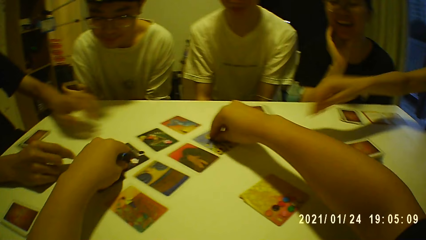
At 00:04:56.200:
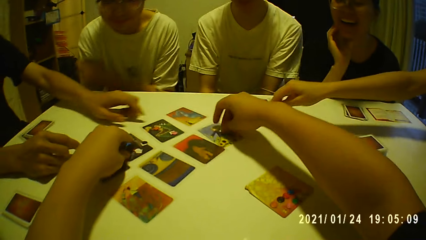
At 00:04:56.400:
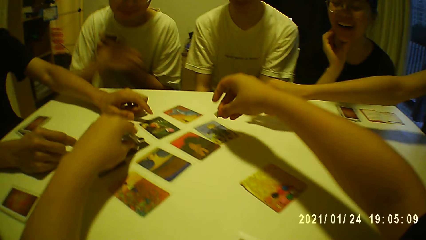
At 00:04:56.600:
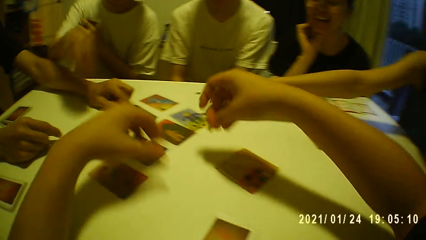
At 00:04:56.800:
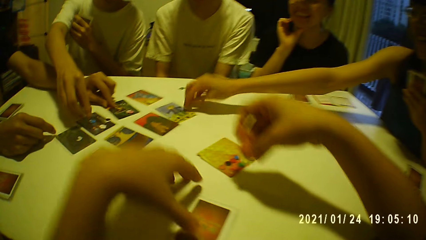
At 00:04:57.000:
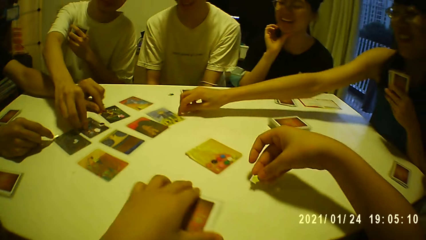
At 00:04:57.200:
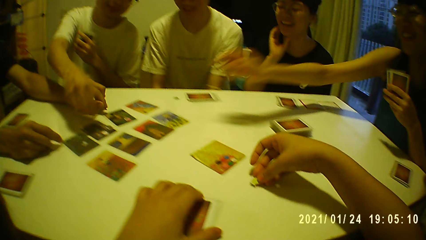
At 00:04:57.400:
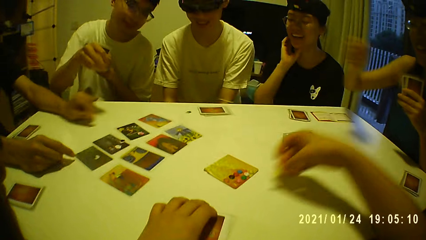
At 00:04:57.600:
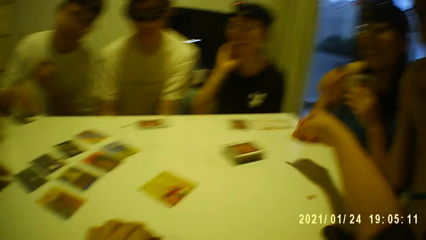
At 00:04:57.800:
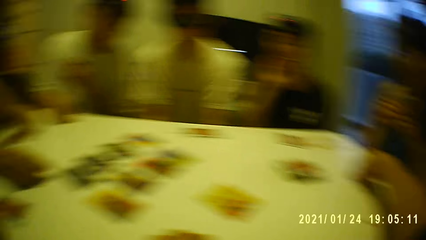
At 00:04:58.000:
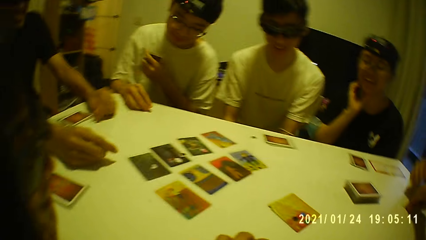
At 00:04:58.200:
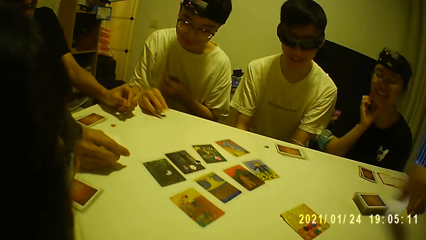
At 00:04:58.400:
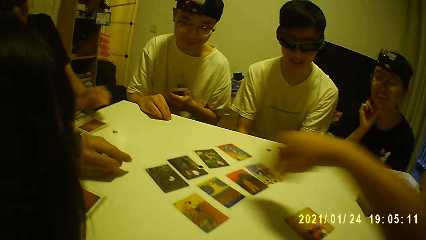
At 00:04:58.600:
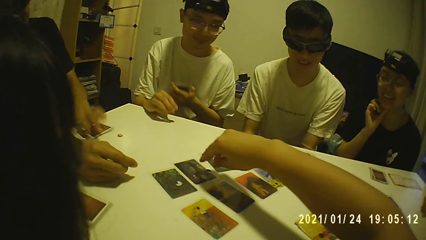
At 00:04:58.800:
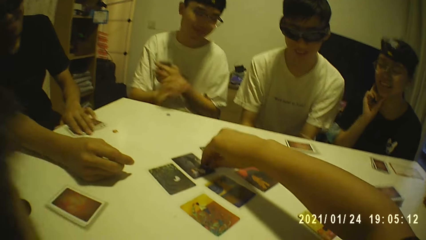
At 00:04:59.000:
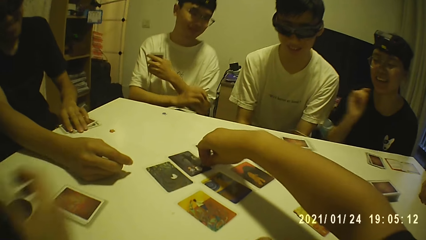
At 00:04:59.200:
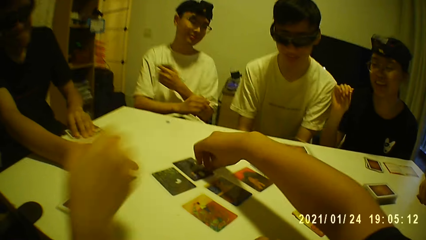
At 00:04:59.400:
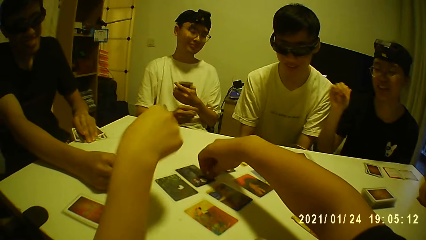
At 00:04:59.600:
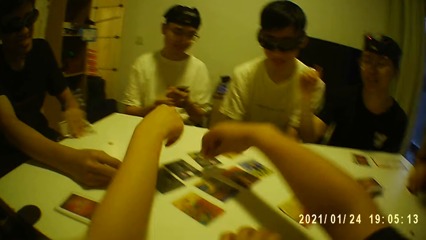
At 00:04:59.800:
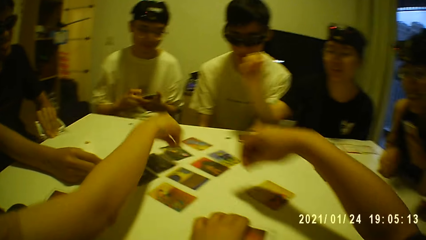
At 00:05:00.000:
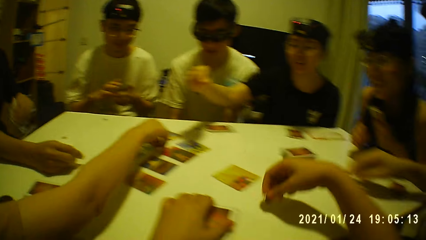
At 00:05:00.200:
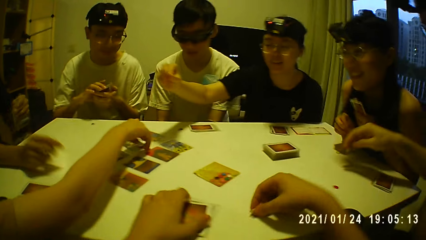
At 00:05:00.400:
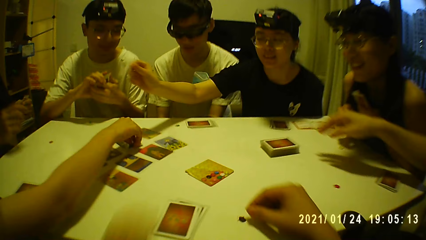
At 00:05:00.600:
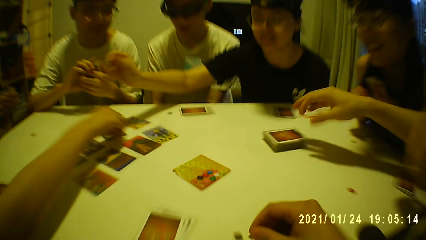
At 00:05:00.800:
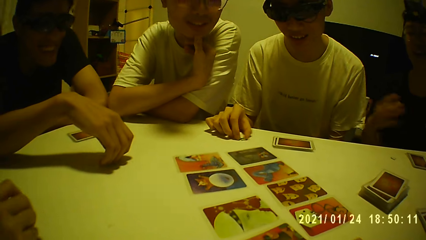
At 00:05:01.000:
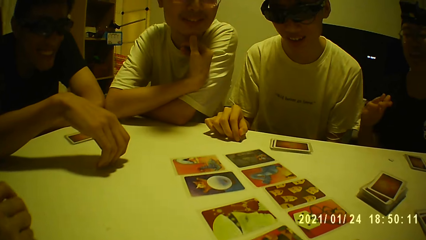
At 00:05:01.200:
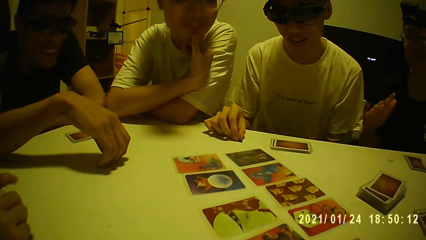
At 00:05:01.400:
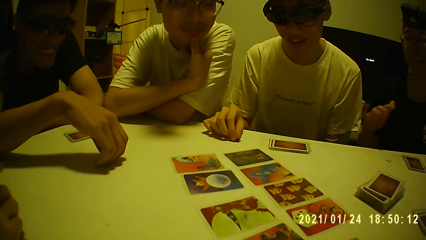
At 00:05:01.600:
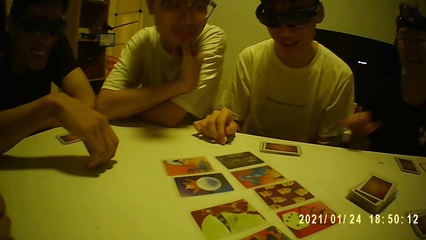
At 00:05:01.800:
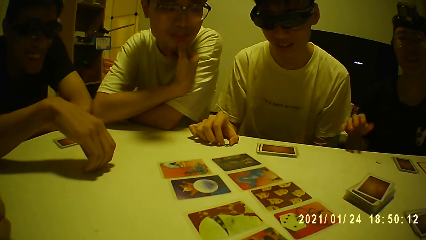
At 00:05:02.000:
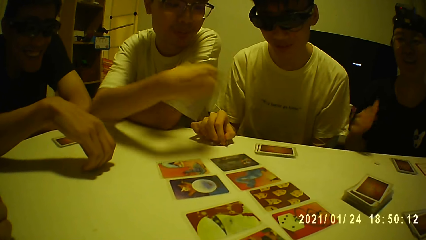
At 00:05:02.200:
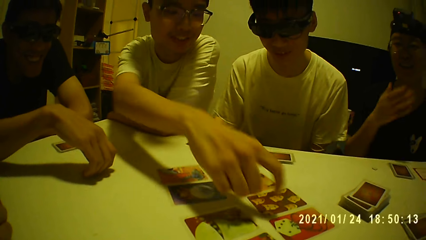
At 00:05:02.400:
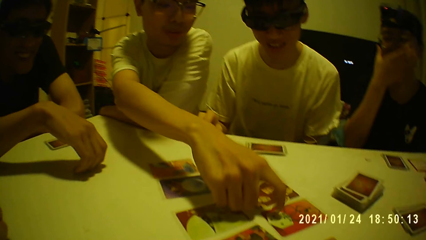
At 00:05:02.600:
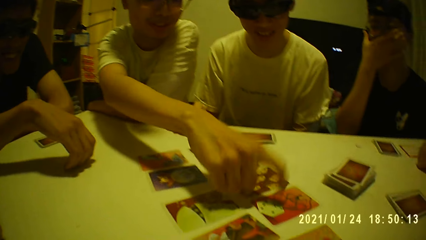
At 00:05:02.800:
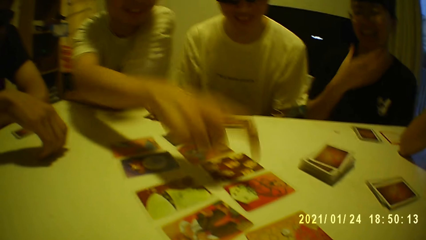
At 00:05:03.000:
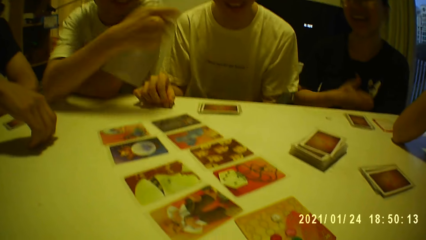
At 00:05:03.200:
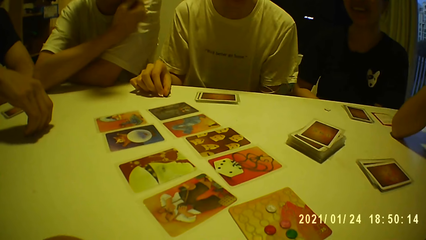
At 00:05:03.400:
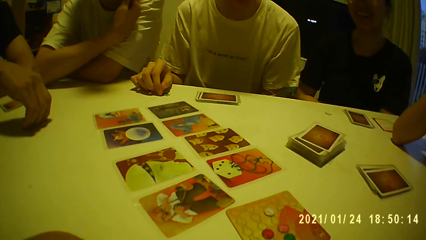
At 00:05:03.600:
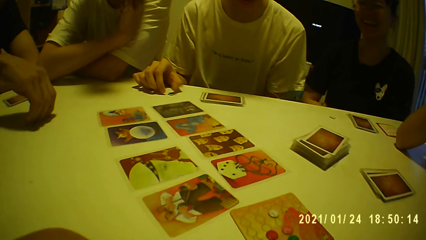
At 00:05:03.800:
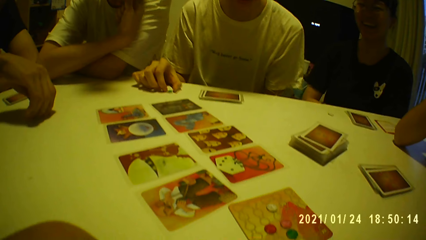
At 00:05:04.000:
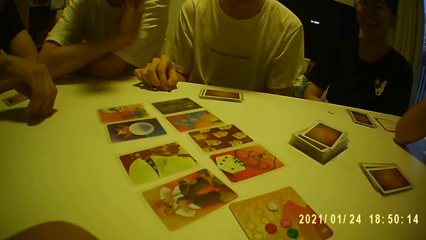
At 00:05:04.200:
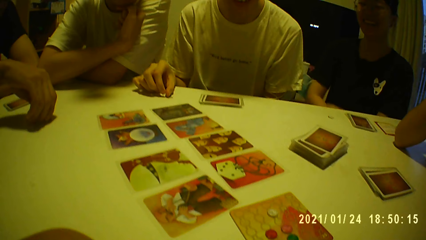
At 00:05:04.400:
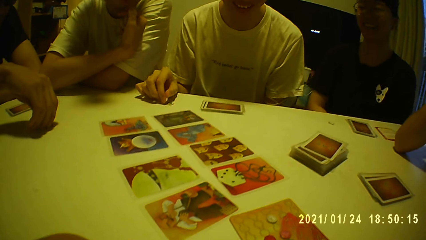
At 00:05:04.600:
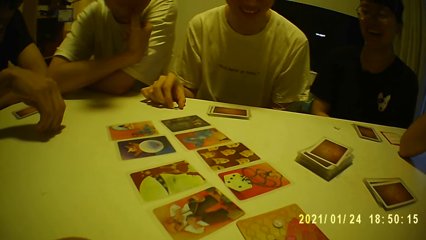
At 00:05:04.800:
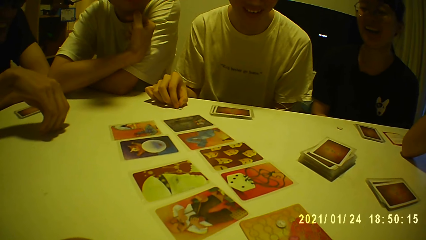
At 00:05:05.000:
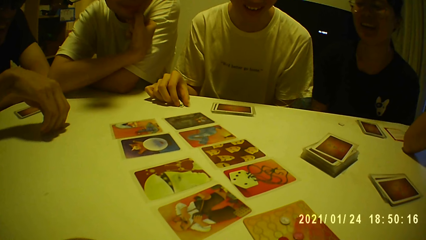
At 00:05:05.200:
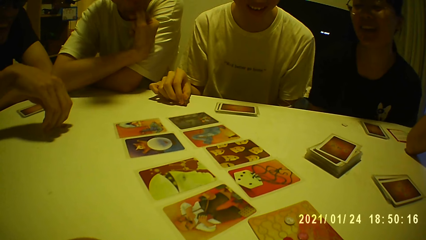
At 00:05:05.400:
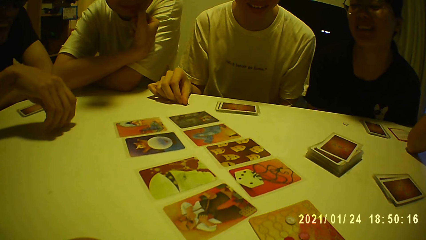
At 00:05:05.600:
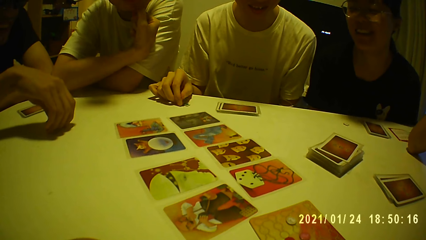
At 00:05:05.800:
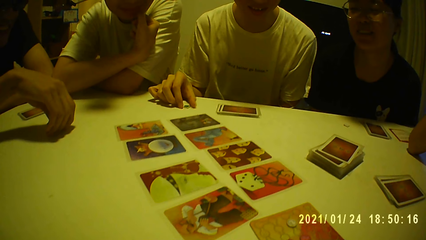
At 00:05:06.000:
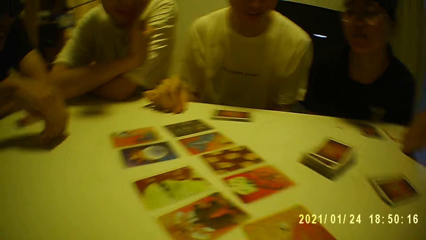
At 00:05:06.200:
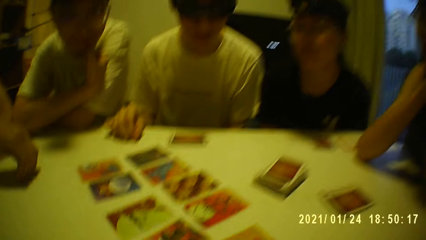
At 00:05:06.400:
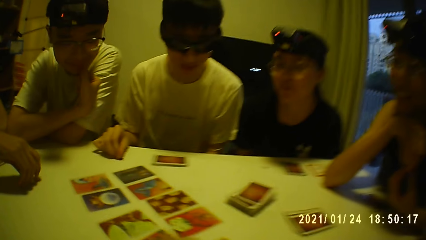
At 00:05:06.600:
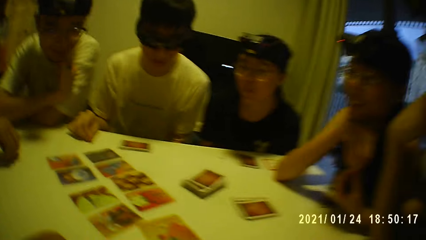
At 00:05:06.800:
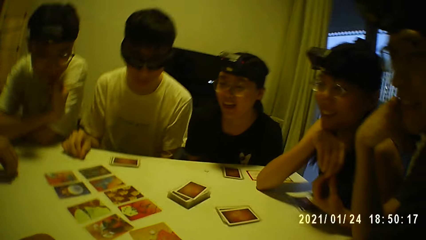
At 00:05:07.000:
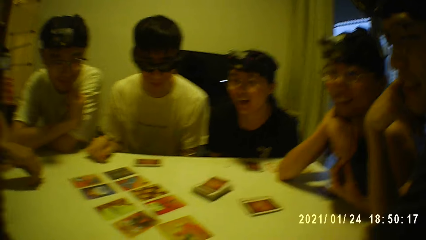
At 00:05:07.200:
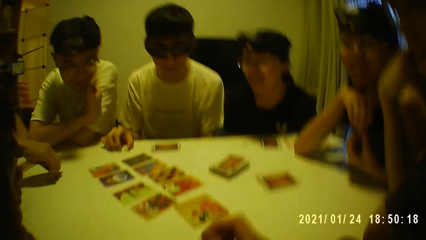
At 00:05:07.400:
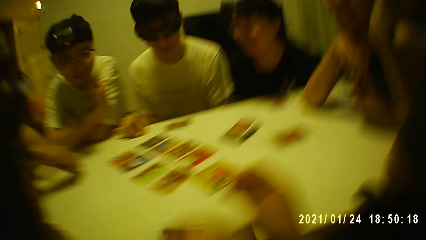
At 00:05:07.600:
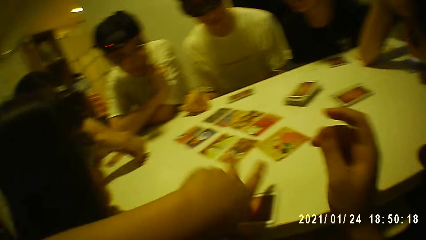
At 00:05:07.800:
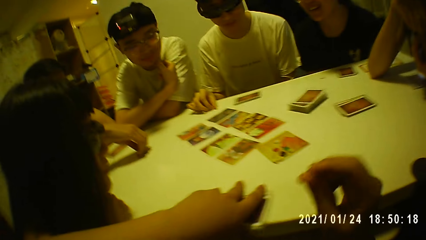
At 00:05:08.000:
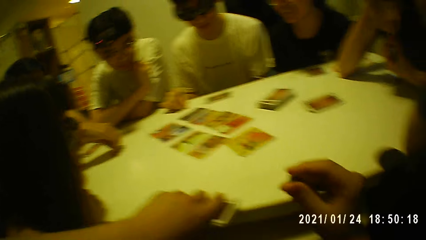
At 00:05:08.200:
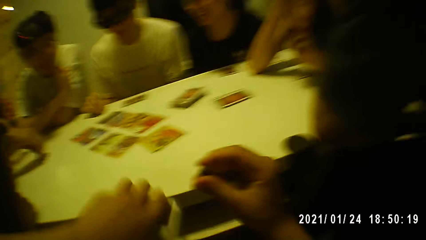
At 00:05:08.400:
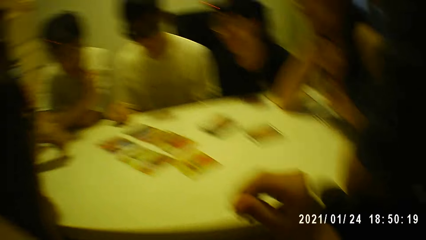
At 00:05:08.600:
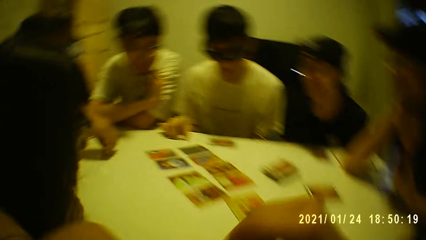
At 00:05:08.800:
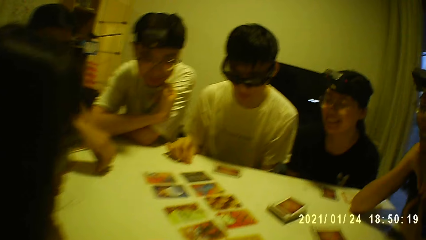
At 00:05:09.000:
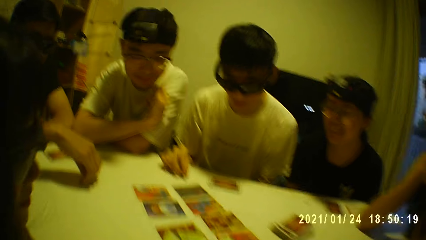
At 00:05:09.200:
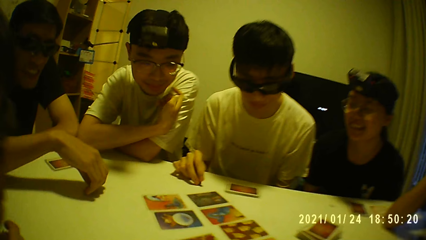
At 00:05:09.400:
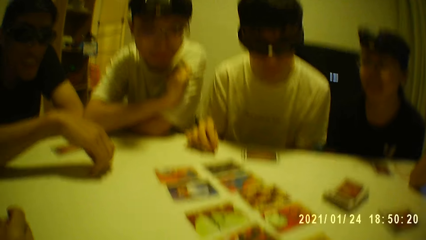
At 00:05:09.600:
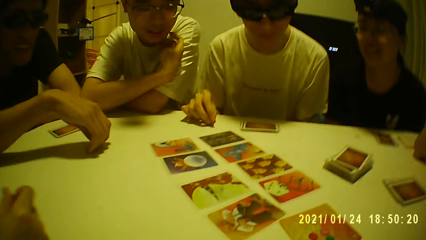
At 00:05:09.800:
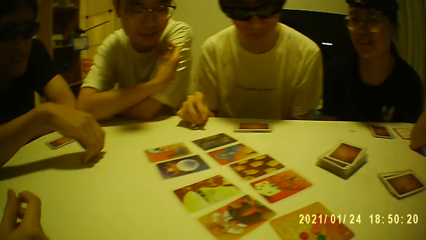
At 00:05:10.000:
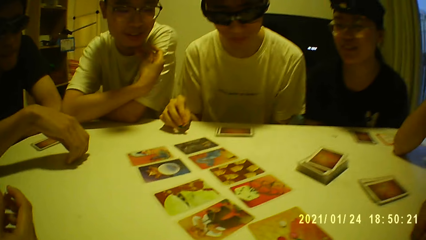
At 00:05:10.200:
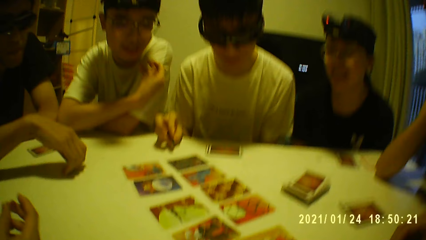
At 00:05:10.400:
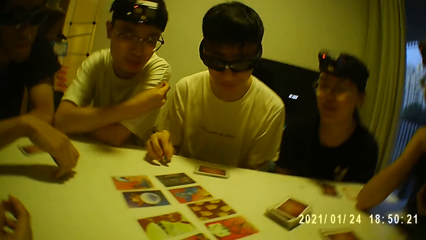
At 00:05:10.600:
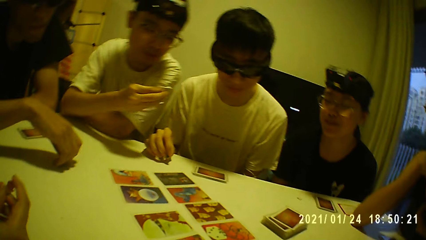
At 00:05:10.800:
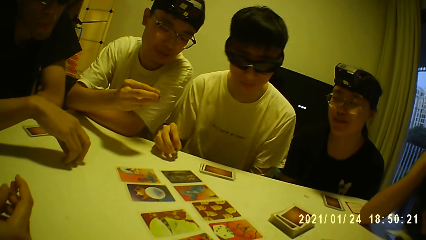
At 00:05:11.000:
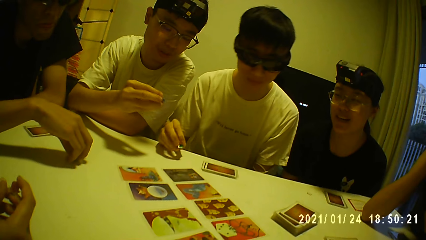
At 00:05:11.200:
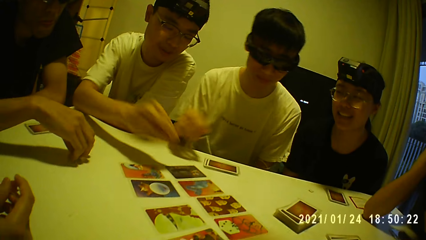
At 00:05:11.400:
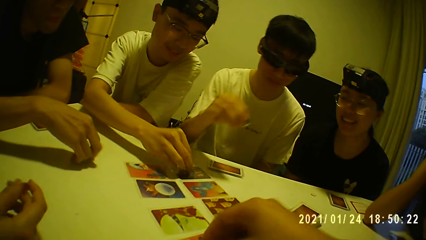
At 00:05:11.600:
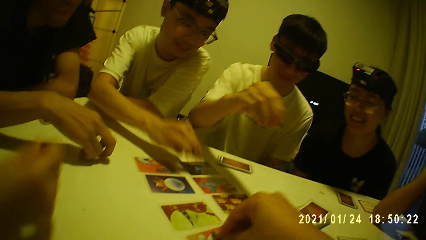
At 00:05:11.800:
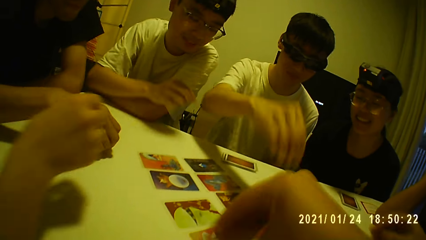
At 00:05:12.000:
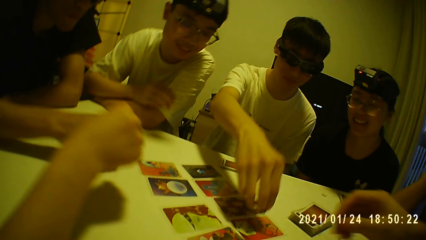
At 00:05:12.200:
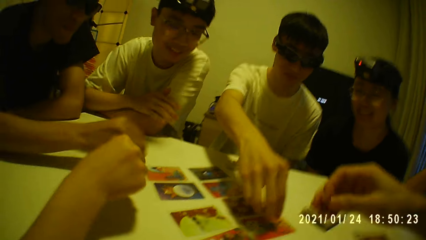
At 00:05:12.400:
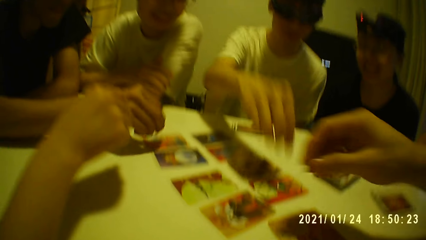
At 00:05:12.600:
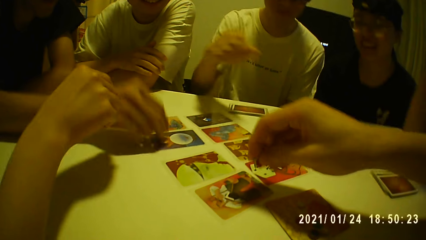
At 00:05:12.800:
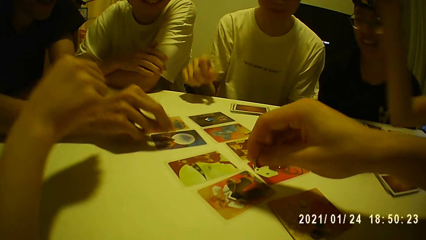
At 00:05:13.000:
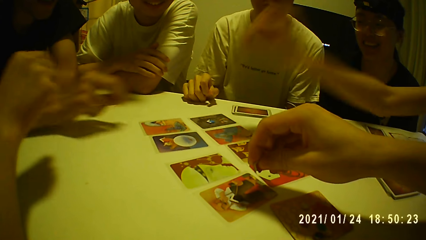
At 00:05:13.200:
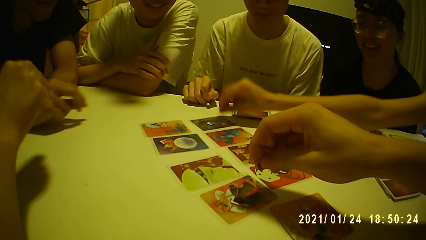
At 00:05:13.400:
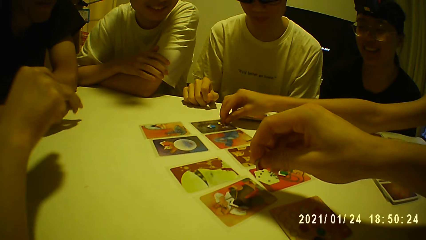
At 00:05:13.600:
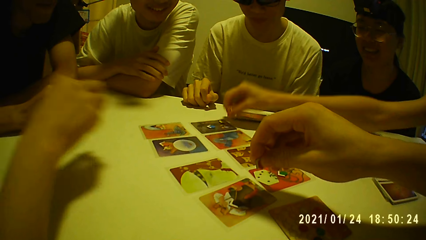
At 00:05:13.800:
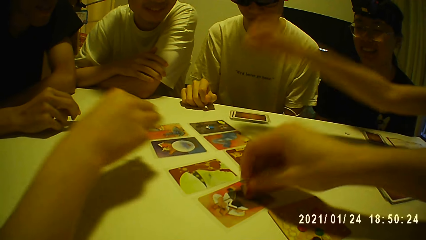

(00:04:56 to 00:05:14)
The camera wearer picks up a token from the card on the table with his right hand. He touches the token on the card with his left hand. A man picks up a token from a card on the table with his left hand. Another man picks up the token from the card with his right hand. A woman picks up the token from the card with her right hand and touches the table with her right hand. The camera wearer places the token on the table with his right hand. The second man places the token on the table with his right hand. The first man places the token on the table with his right hand and picks up some cards from the table with his left hand. The camera wearer picks up the token from the card with his left hand. Another woman picks up a token from the card with her right hand. The camera wearer places the token on the table with his right hand. A third man touches a token on the table with his right hand. The second man touches a card on the table with his right hand. A person points at the cards on the table. Another person touches something on the table. The camera wearer picks up some cards from the table with his left hand and holds a token with his right hand. He places his hand on the table. The third man picks up the token from the table with his right hand. The second man holds a token with his right hand. The other woman holds a token with her right hand. The second man places the token on a card with his right hand. The camera wearer places the token on the card with his right hand. The first man picks up the token from the table with his right hand. The third man places the token on the card with his right hand. Four persons pick something from the table. The first man places the token on the card with his right hand.
